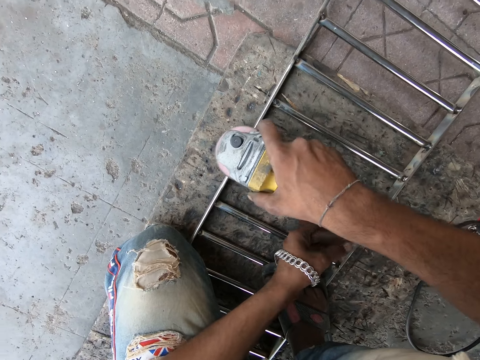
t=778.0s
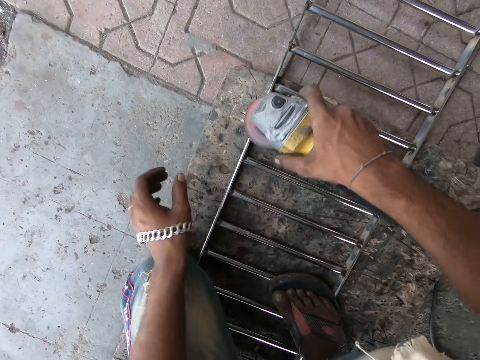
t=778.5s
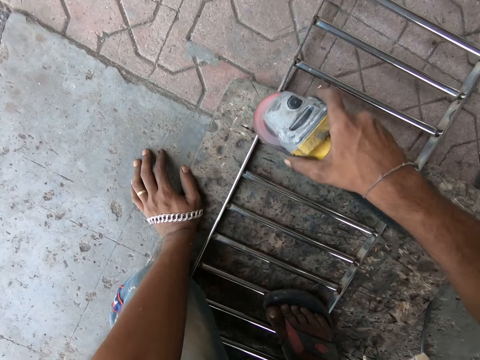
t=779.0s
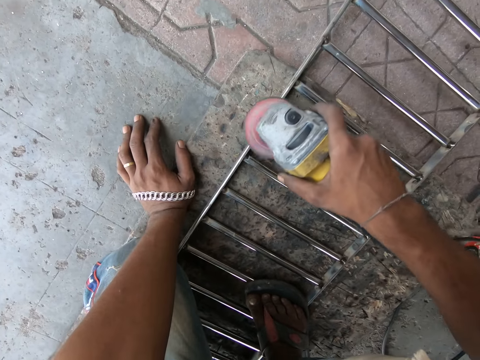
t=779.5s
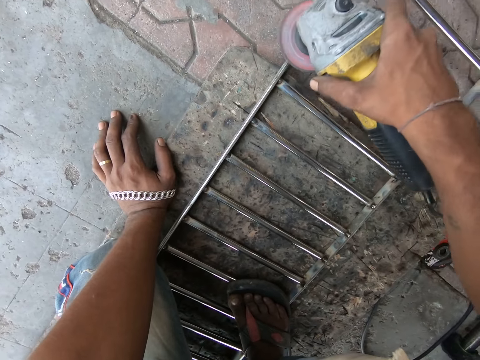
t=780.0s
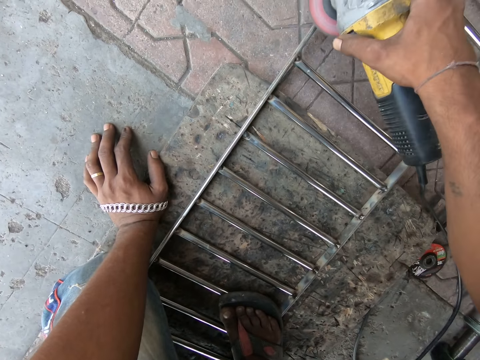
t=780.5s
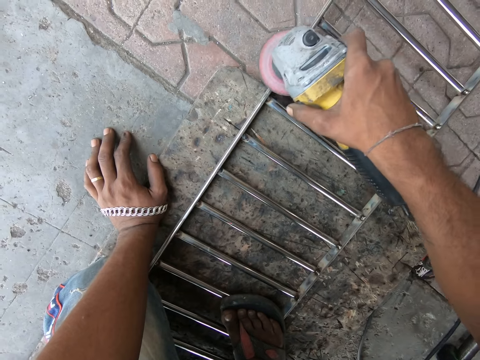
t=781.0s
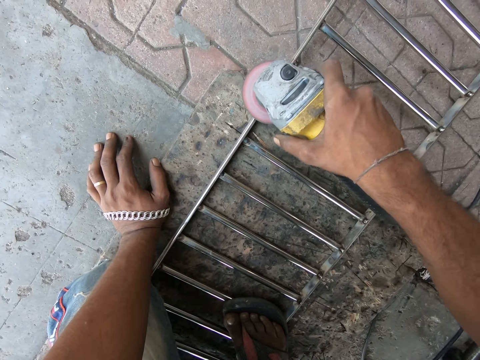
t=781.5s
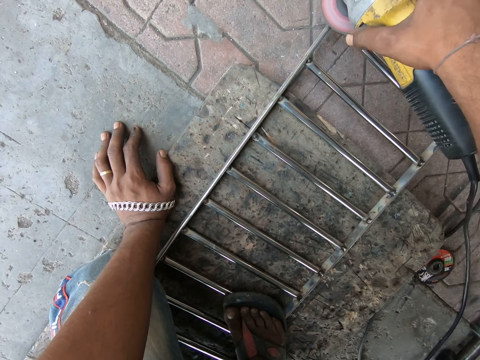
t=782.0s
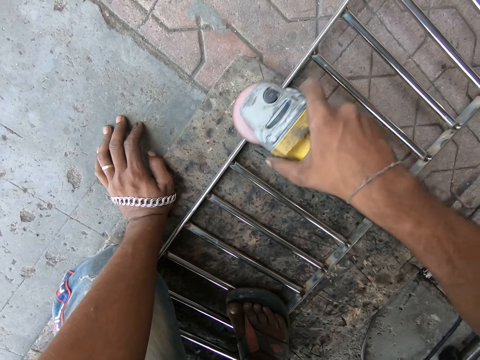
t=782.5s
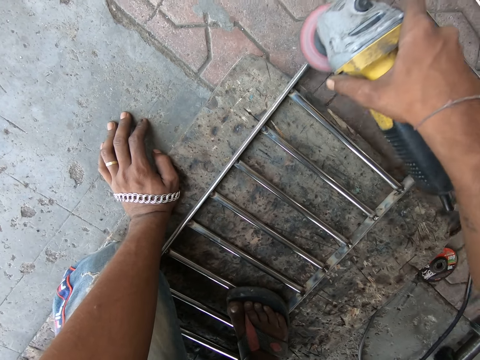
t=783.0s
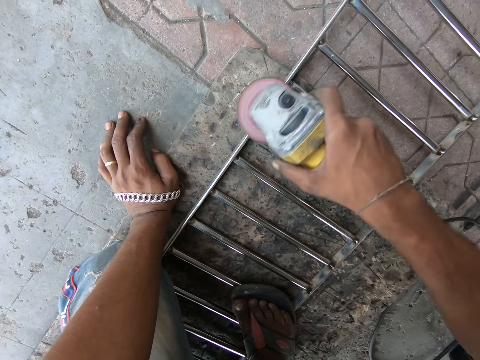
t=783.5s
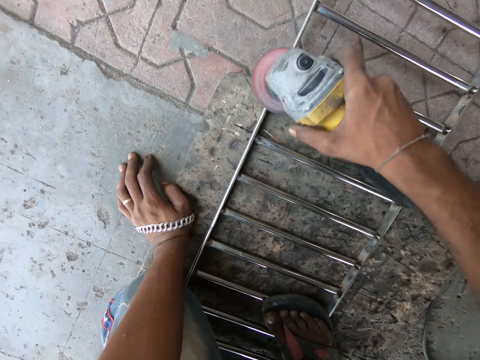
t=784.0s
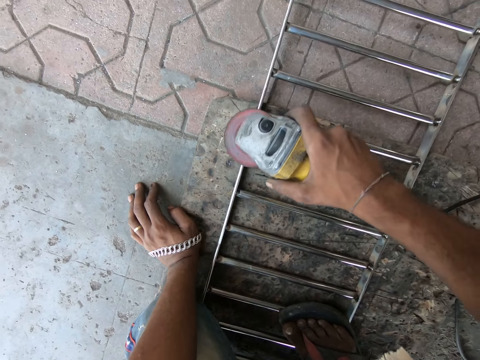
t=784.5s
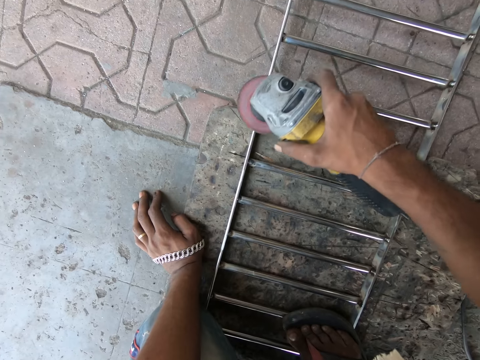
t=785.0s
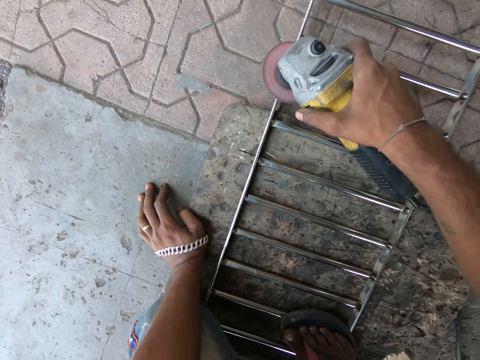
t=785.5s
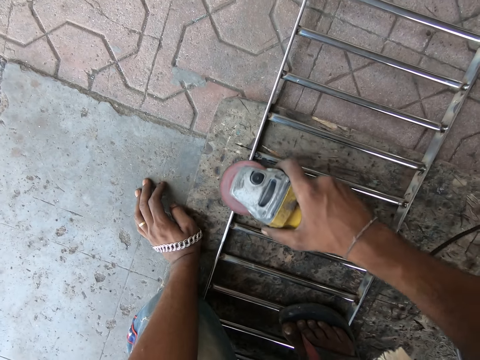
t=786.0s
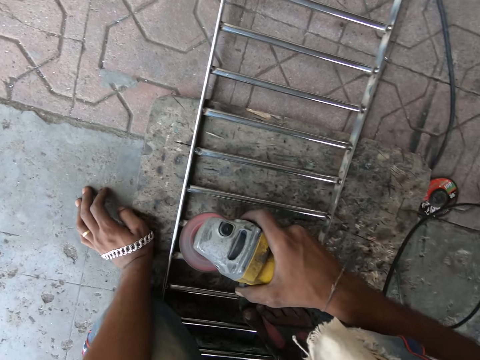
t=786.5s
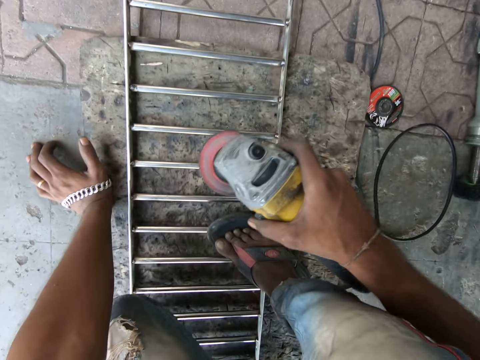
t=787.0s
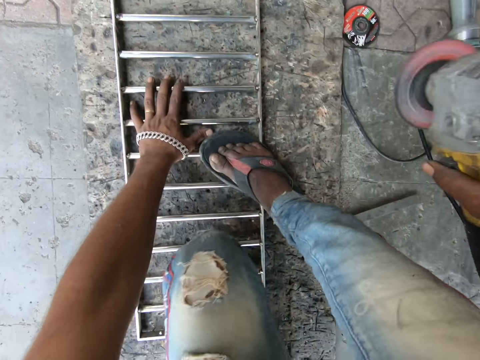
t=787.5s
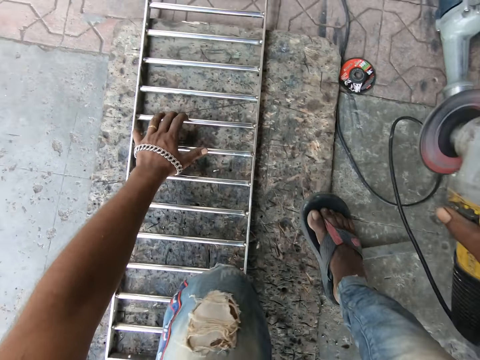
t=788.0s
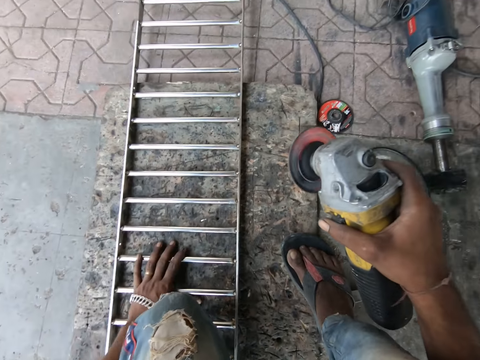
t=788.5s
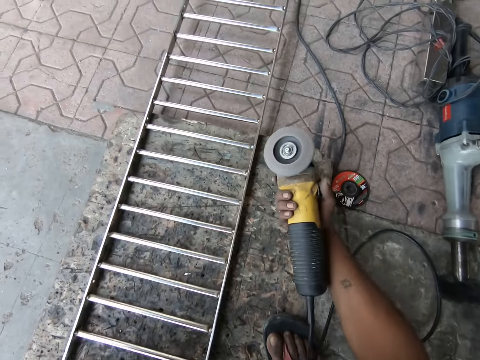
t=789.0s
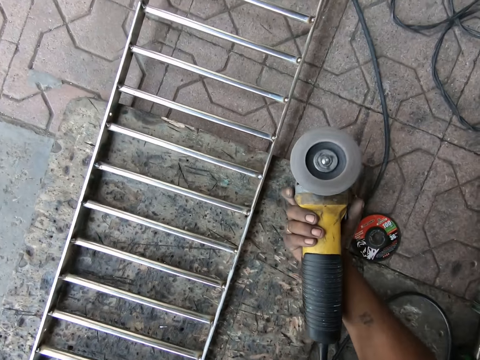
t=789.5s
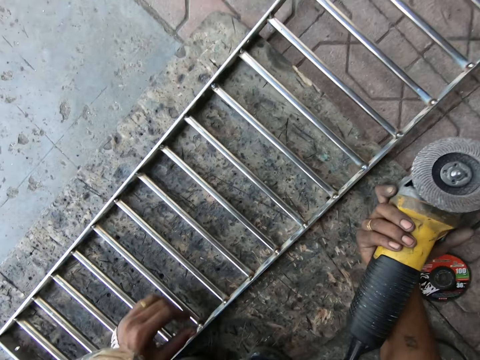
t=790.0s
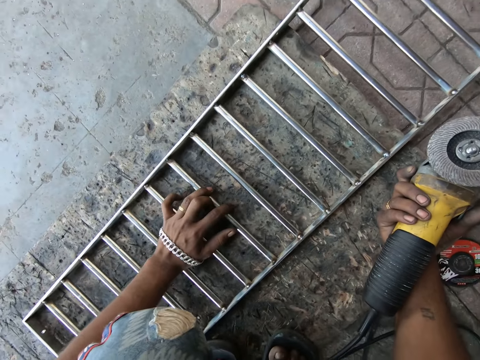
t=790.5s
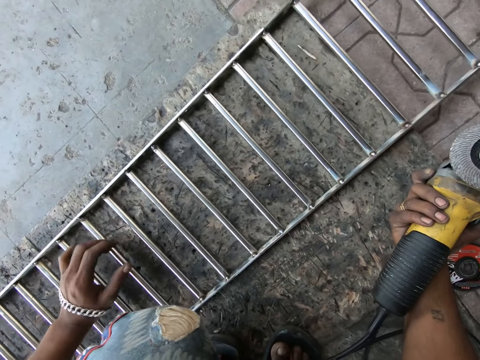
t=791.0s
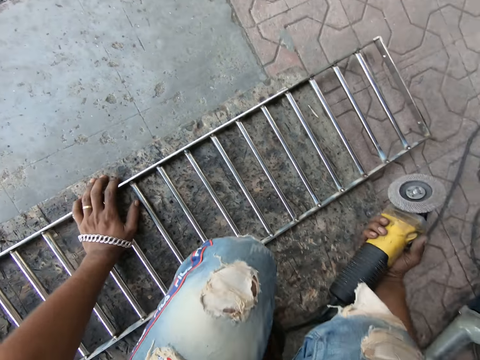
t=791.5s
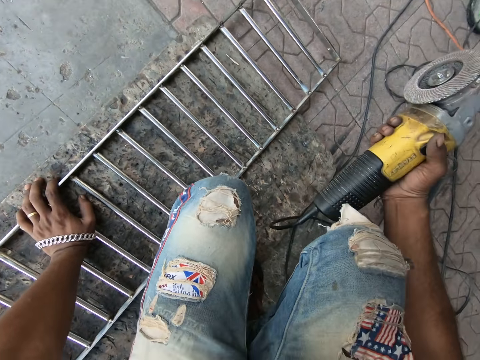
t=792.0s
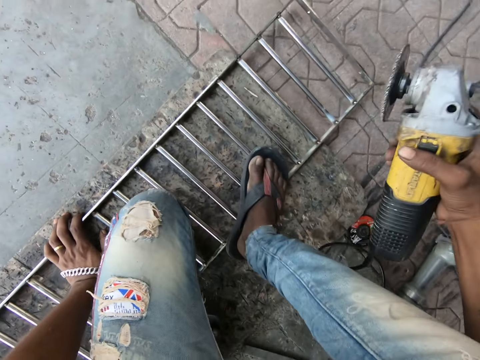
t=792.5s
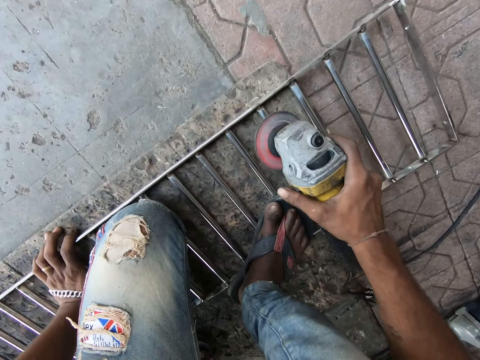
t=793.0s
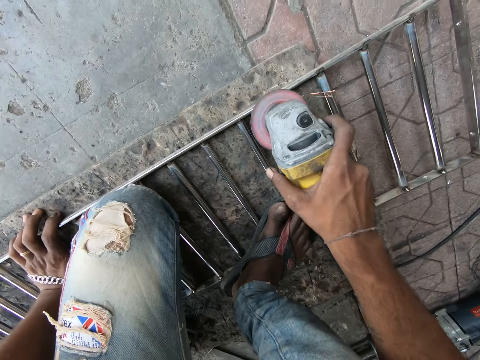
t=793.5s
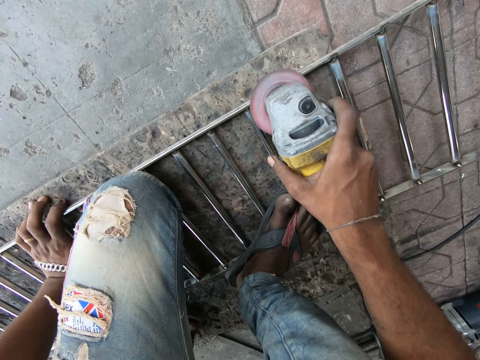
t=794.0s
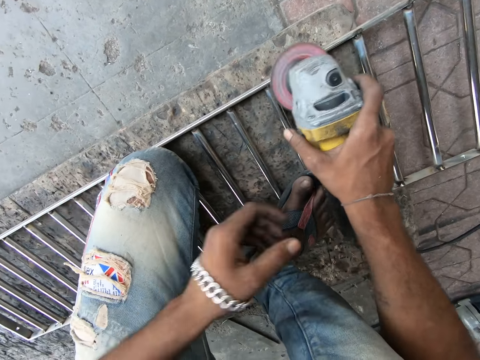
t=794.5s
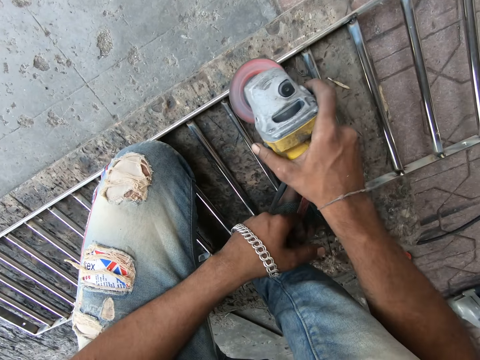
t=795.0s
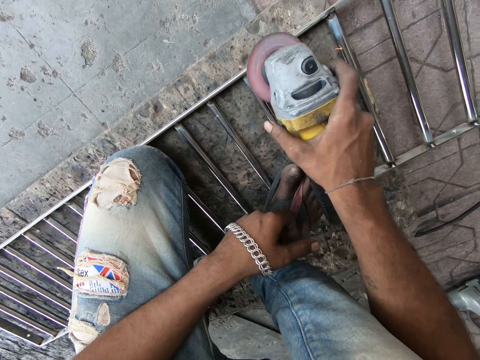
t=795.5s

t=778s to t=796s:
The camera wearer moves the left hand and rests a hand on the floor. He grinds the metal frame with the angle grinder. He moves the metal grinder away from something. He adjusts his posture, holds something, moves his legs, moves a hand along something, and moves the metal grinder. He moves the metal frame with his left hand. He holds something, rests a hand on something, kneels on something, and steps on the metal frame. He lowers the metal grinder. He grinds the metal frame with the angle grinder. He removes a hand from something.

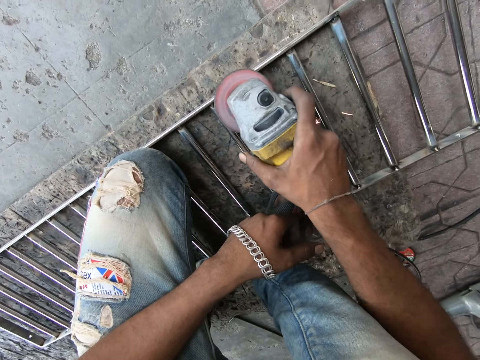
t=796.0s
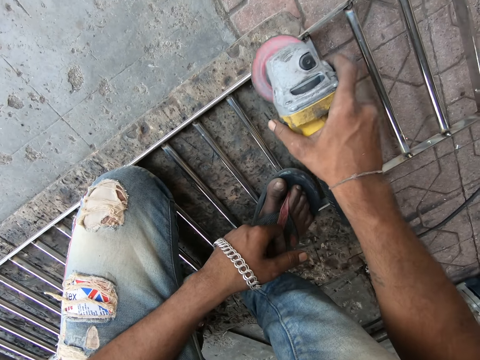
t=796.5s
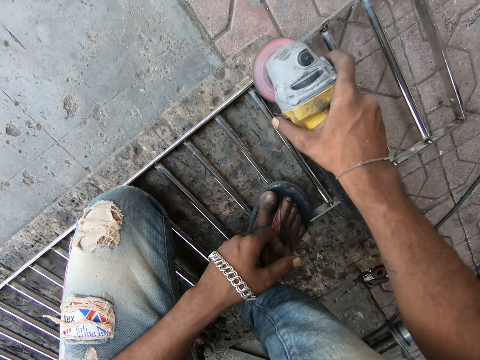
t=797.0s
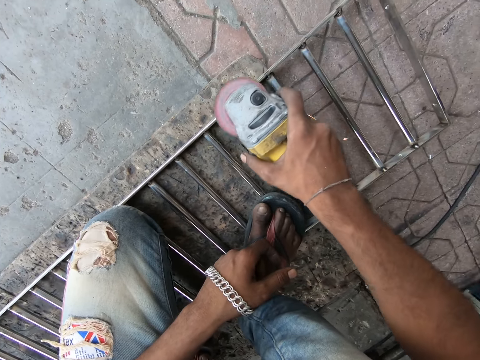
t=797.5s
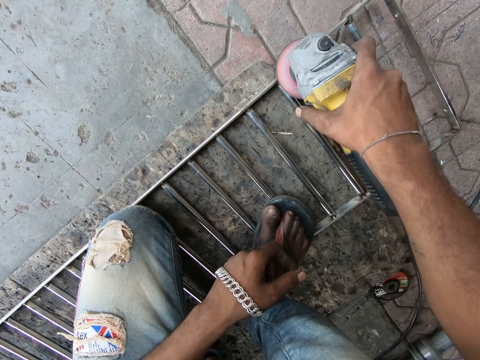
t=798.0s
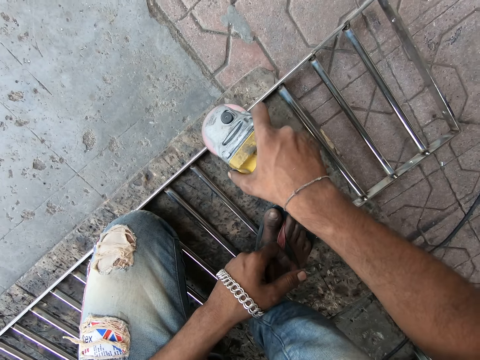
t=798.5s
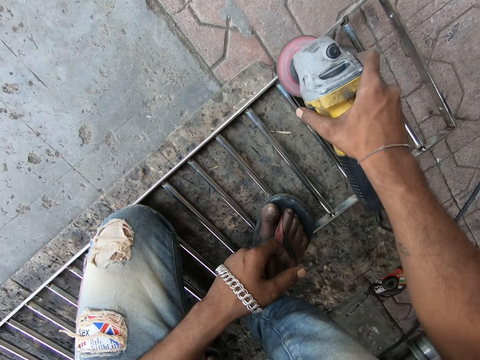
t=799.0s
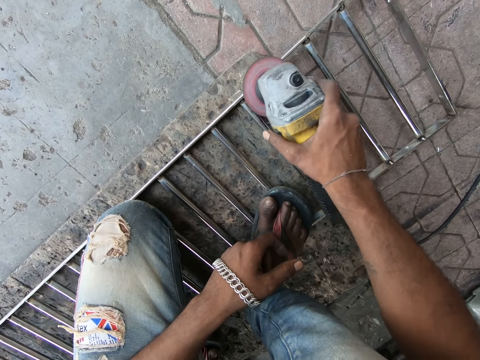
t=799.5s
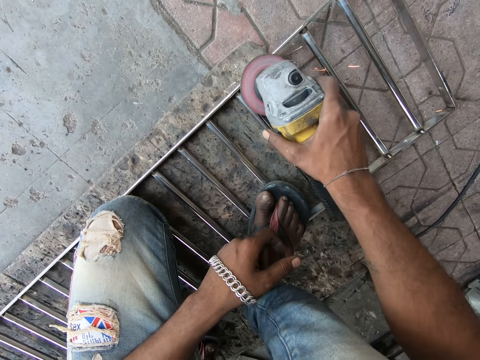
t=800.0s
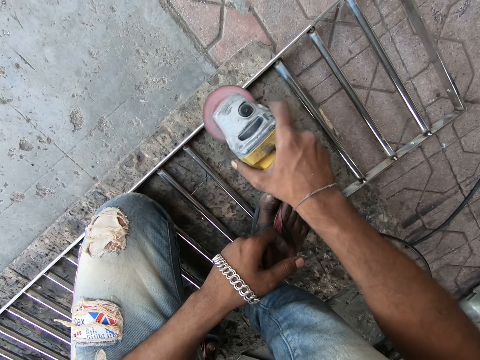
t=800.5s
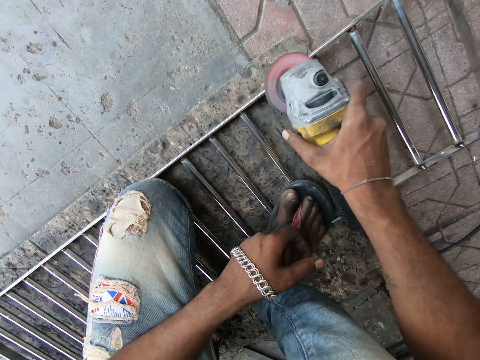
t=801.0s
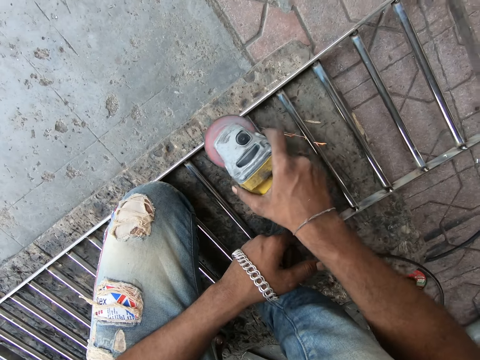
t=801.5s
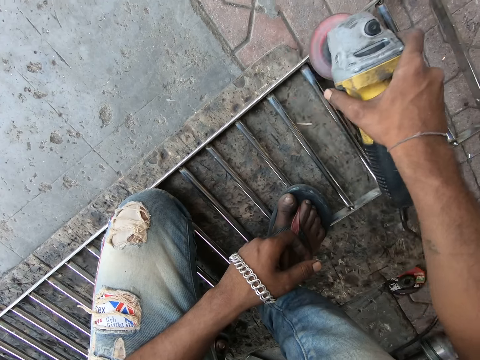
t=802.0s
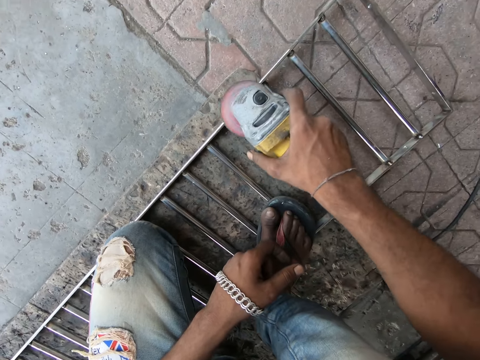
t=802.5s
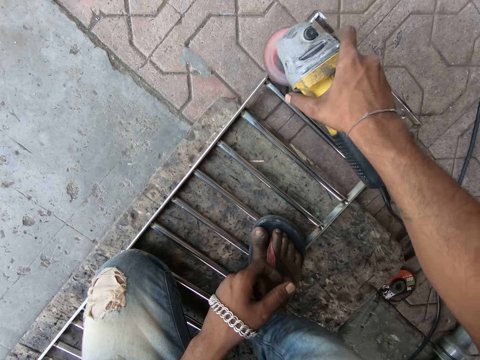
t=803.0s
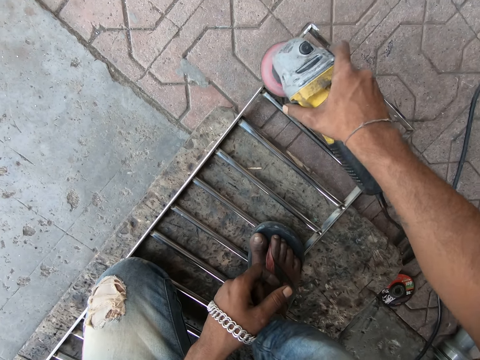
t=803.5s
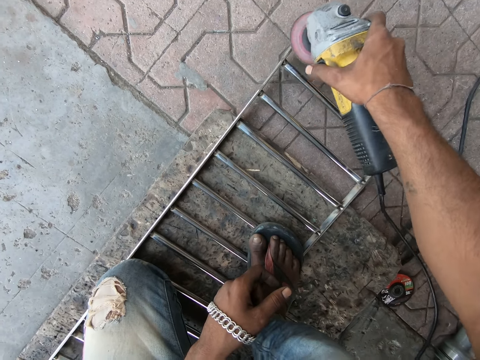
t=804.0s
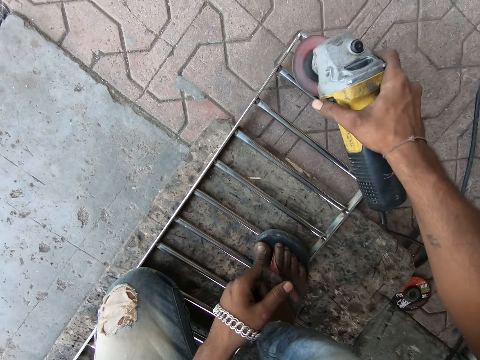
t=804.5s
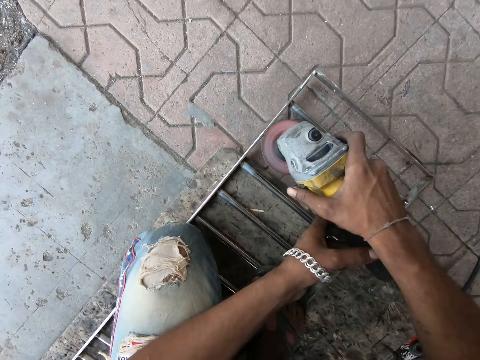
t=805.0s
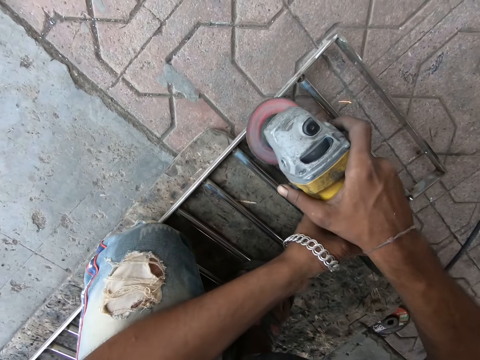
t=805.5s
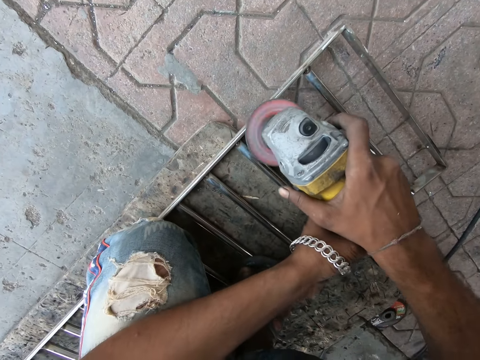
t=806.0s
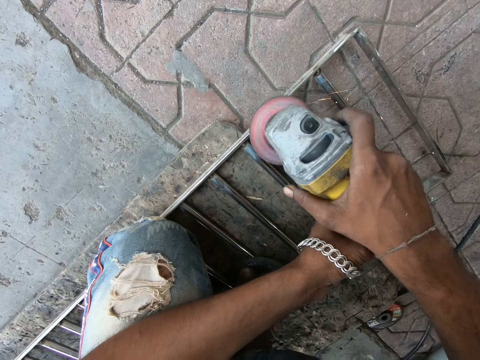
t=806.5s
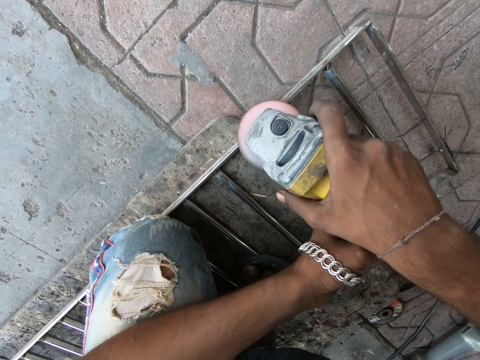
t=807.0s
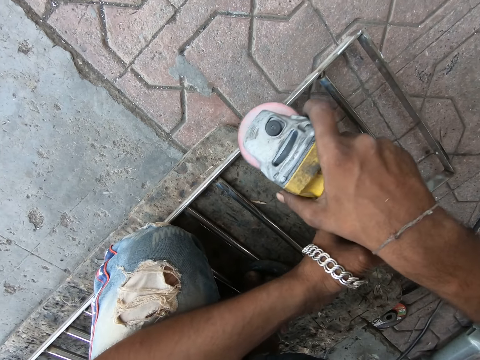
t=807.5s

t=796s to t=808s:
The camera wearer moves the left hand, moves his knee, and holds the metal grinder.
